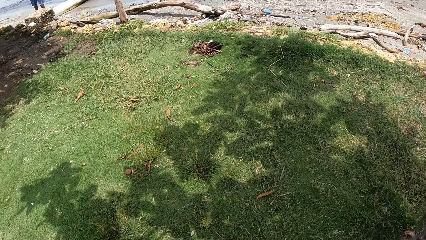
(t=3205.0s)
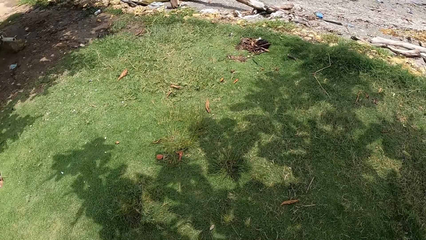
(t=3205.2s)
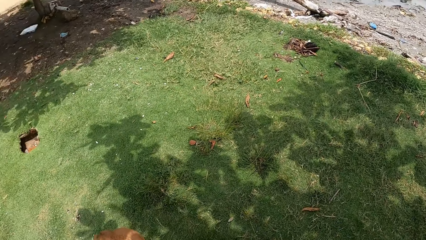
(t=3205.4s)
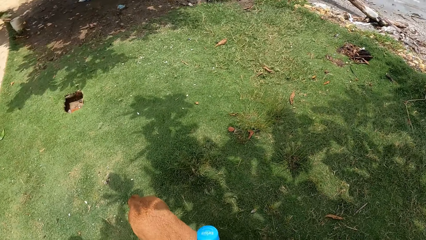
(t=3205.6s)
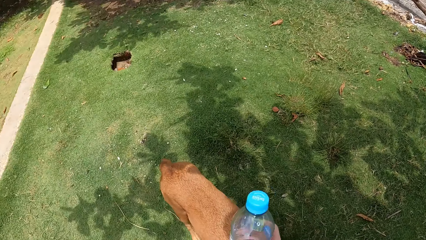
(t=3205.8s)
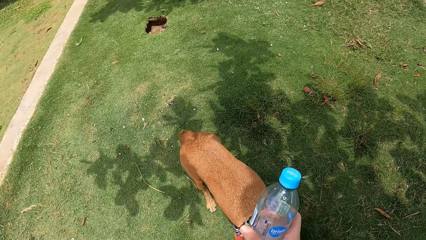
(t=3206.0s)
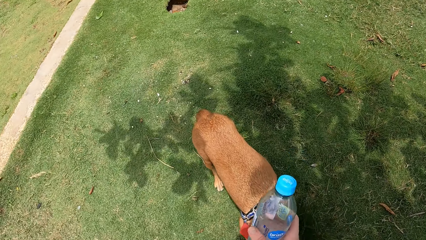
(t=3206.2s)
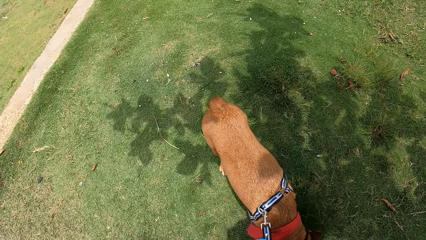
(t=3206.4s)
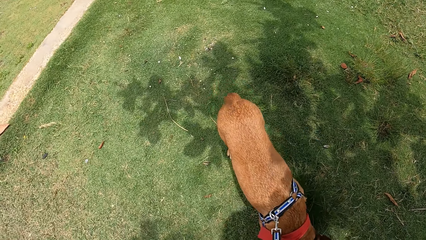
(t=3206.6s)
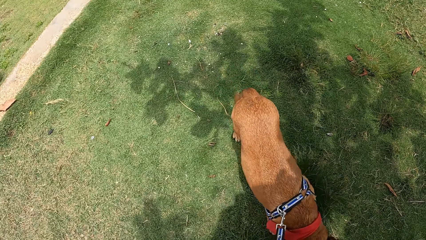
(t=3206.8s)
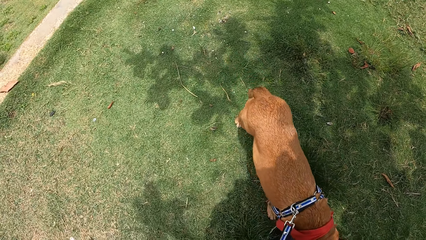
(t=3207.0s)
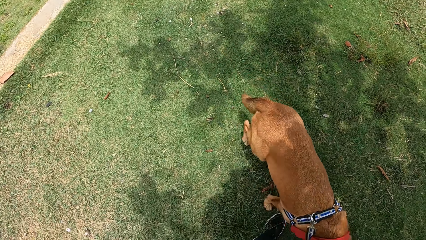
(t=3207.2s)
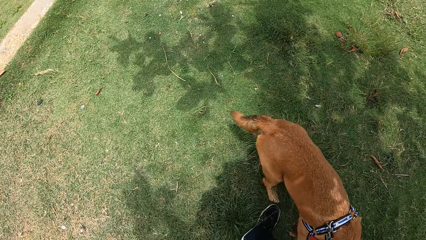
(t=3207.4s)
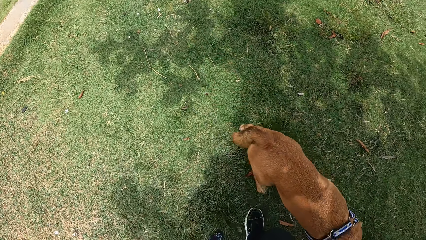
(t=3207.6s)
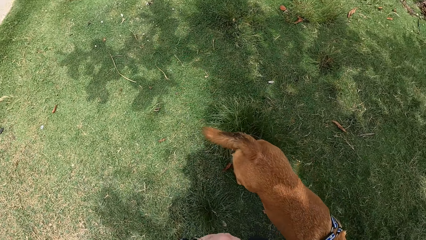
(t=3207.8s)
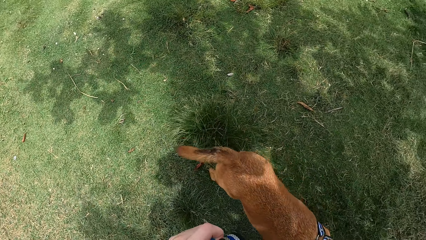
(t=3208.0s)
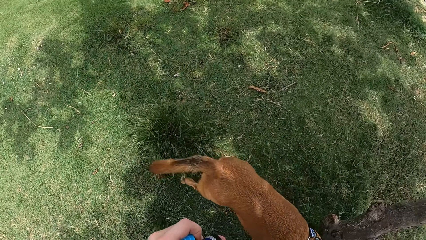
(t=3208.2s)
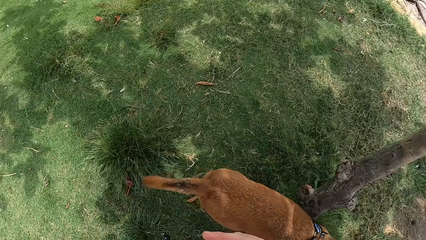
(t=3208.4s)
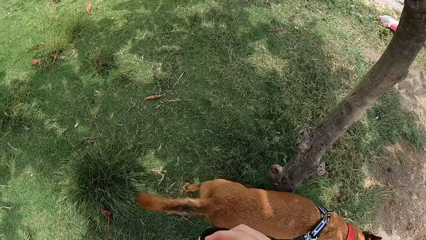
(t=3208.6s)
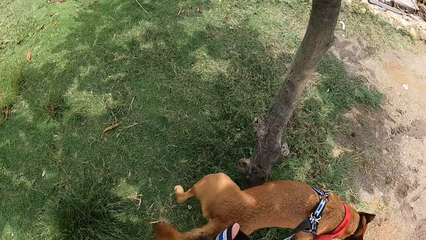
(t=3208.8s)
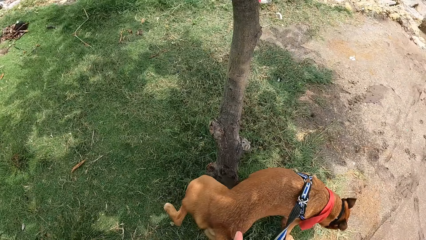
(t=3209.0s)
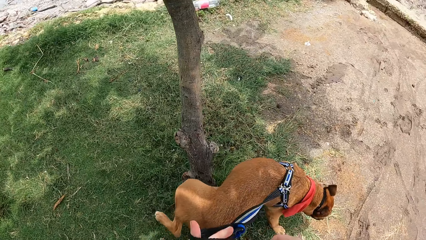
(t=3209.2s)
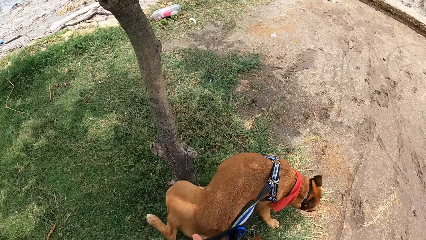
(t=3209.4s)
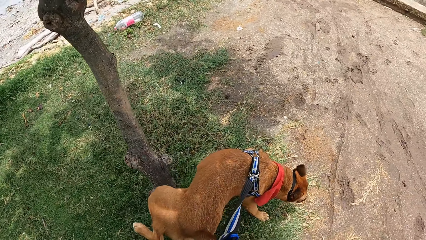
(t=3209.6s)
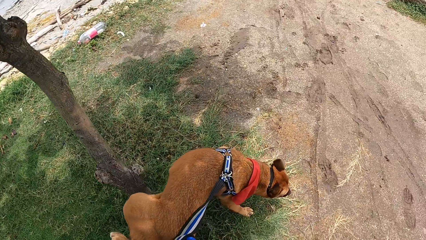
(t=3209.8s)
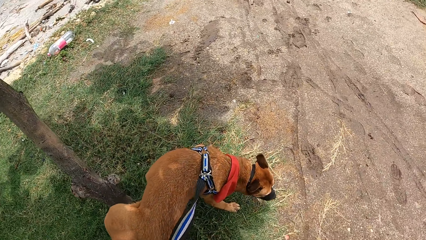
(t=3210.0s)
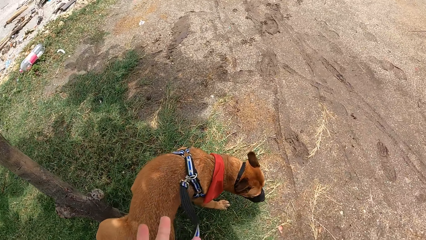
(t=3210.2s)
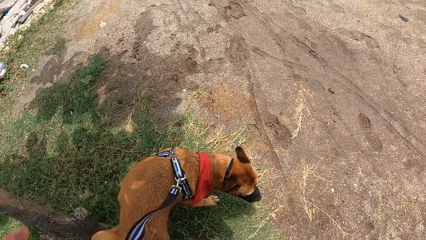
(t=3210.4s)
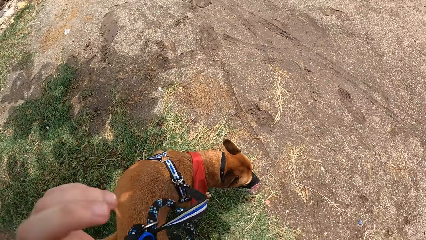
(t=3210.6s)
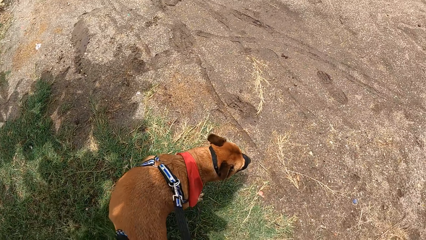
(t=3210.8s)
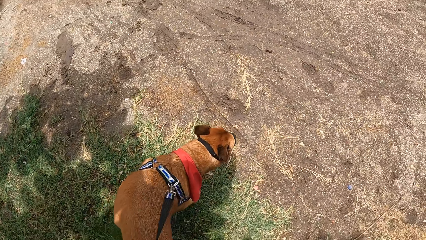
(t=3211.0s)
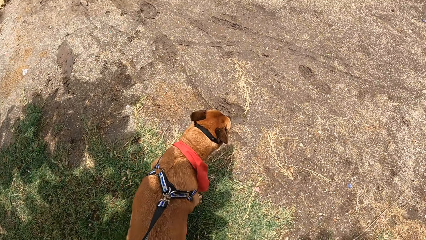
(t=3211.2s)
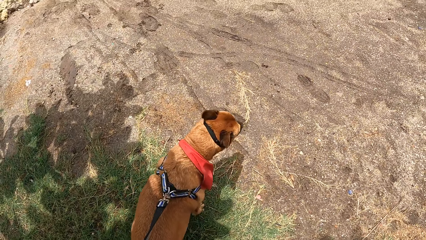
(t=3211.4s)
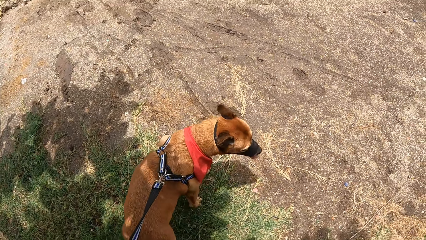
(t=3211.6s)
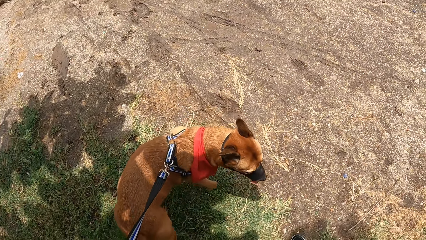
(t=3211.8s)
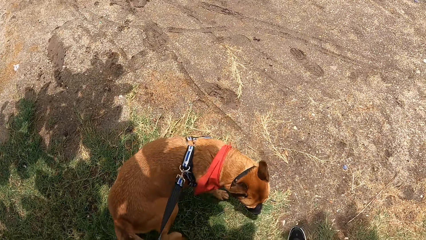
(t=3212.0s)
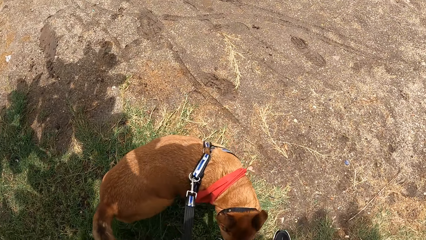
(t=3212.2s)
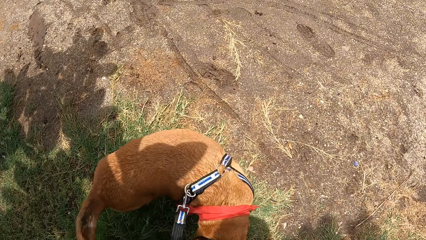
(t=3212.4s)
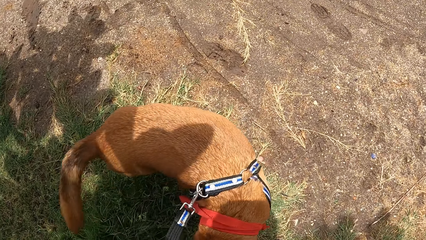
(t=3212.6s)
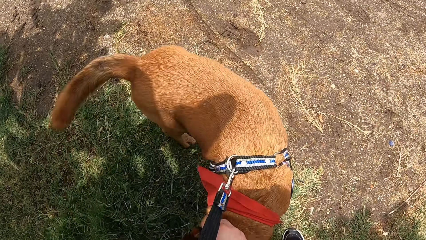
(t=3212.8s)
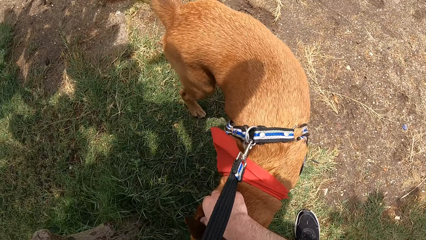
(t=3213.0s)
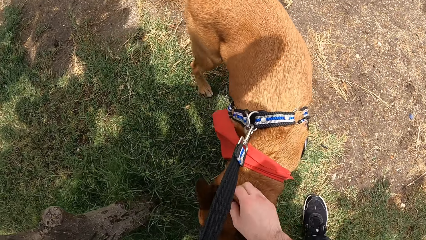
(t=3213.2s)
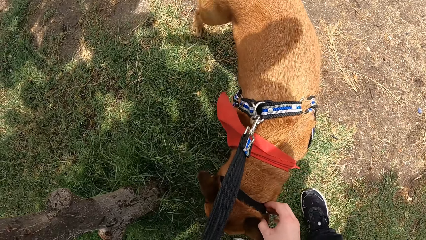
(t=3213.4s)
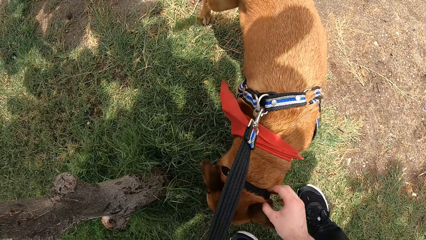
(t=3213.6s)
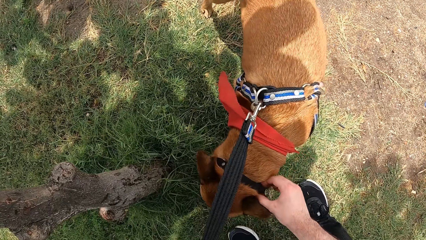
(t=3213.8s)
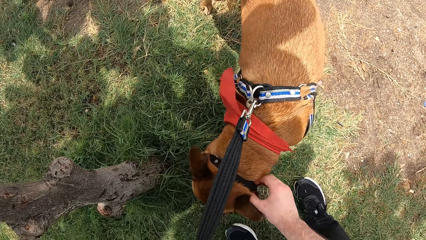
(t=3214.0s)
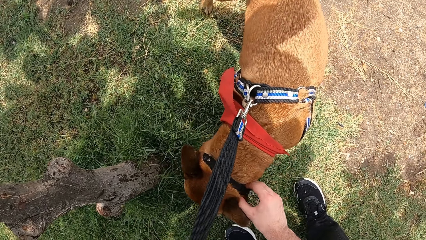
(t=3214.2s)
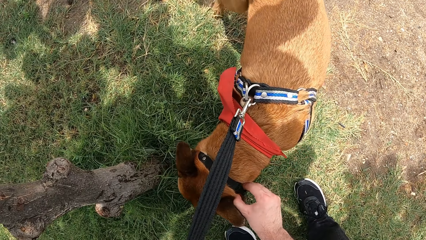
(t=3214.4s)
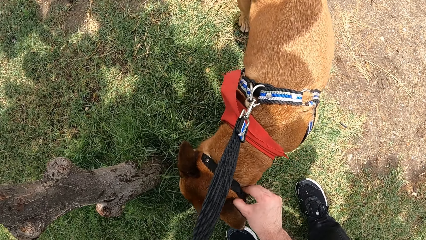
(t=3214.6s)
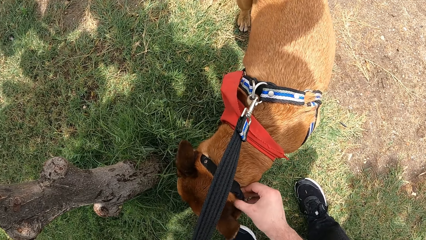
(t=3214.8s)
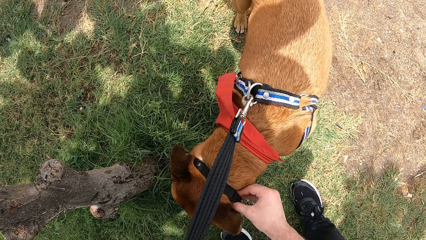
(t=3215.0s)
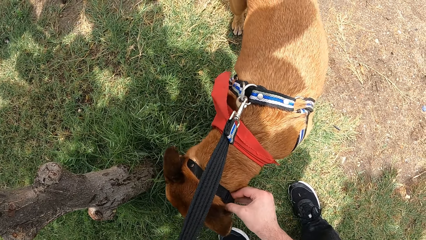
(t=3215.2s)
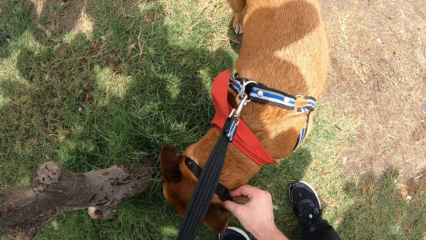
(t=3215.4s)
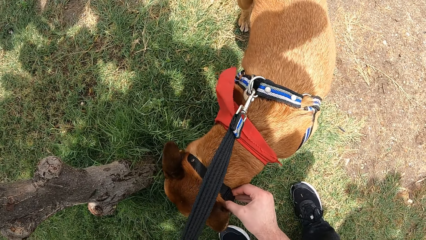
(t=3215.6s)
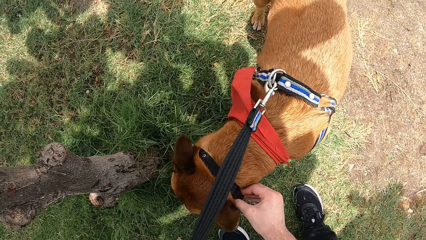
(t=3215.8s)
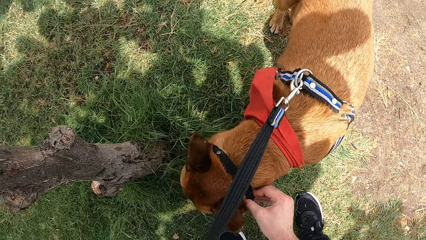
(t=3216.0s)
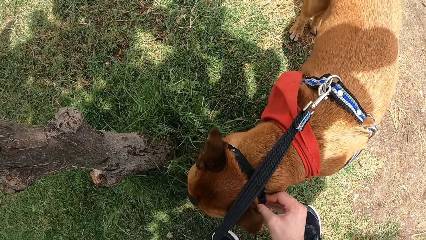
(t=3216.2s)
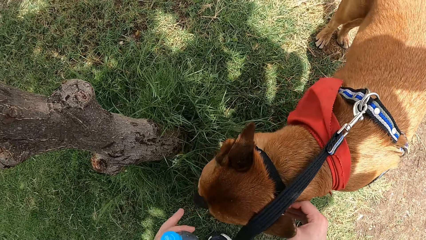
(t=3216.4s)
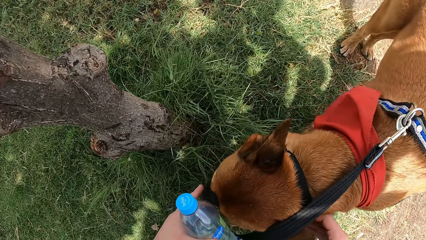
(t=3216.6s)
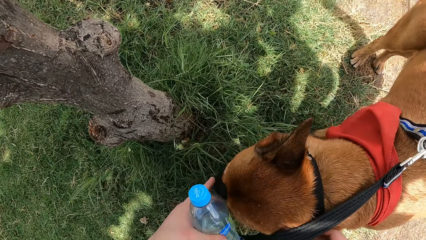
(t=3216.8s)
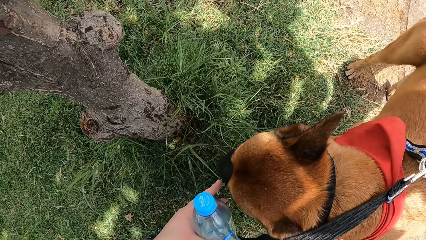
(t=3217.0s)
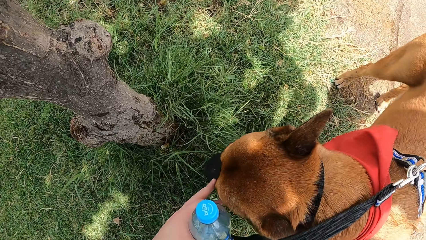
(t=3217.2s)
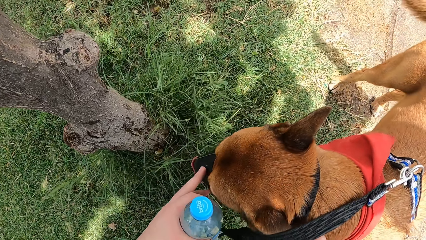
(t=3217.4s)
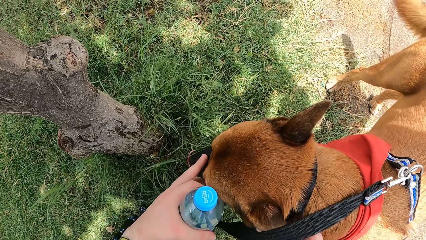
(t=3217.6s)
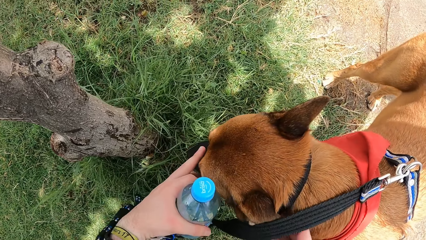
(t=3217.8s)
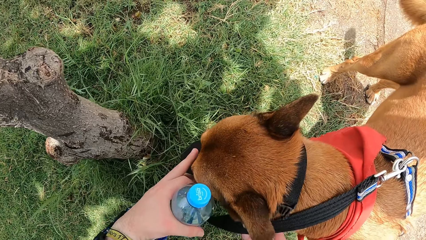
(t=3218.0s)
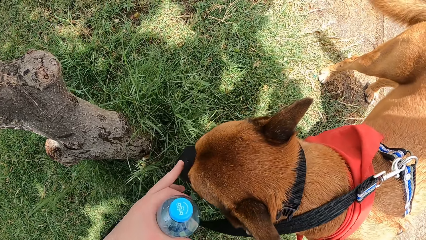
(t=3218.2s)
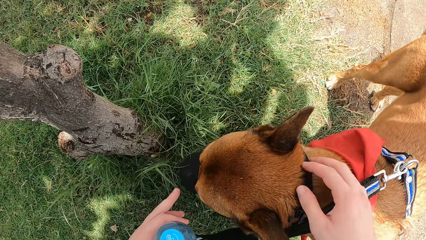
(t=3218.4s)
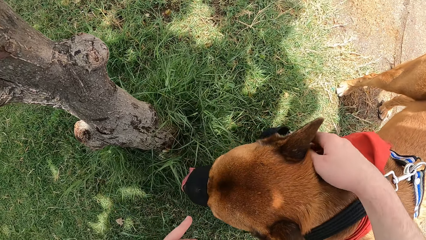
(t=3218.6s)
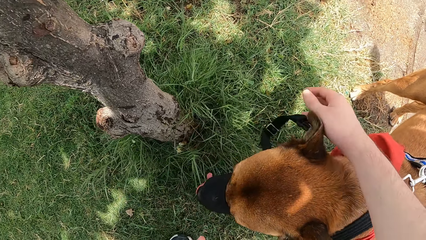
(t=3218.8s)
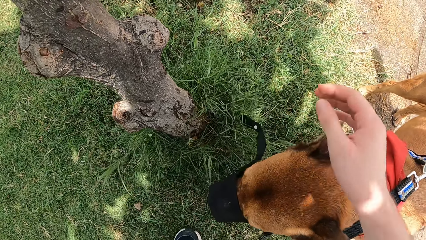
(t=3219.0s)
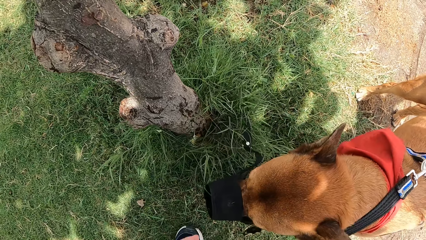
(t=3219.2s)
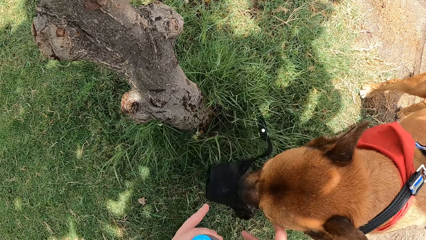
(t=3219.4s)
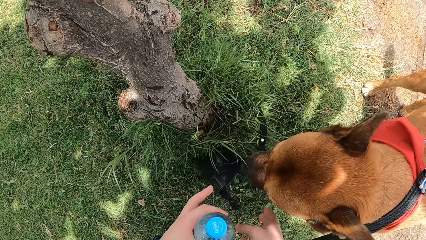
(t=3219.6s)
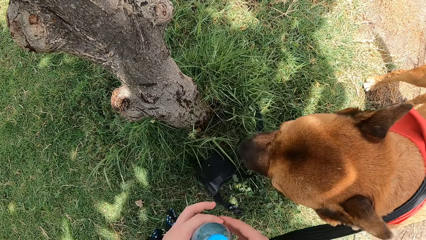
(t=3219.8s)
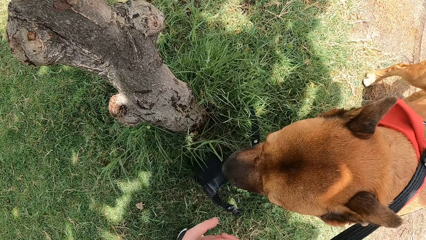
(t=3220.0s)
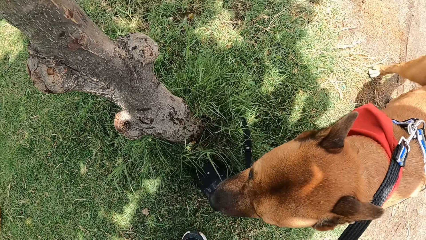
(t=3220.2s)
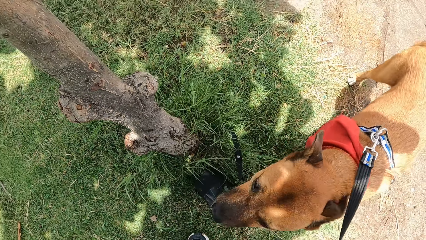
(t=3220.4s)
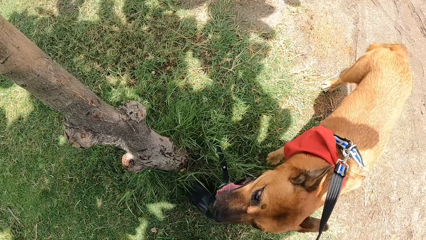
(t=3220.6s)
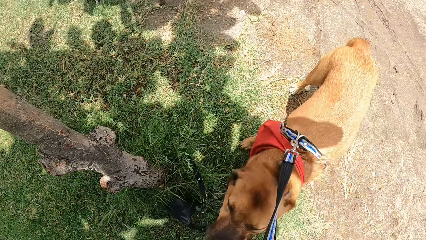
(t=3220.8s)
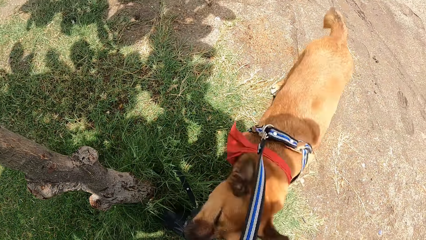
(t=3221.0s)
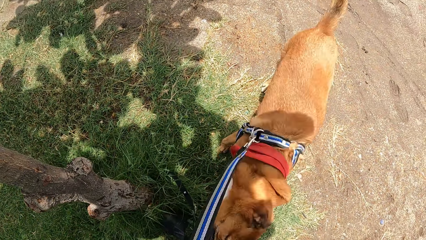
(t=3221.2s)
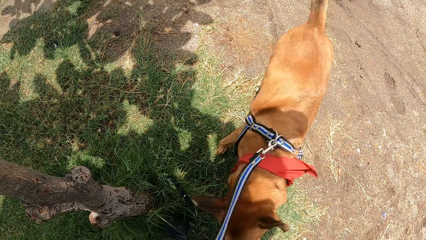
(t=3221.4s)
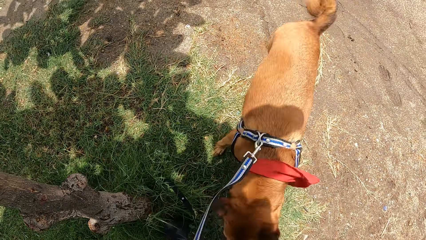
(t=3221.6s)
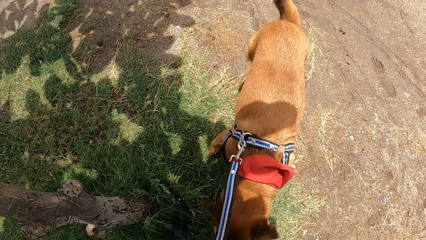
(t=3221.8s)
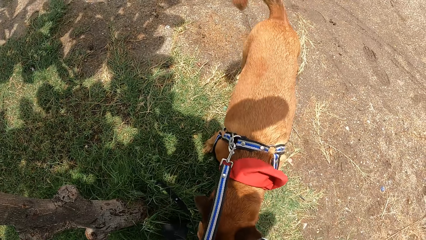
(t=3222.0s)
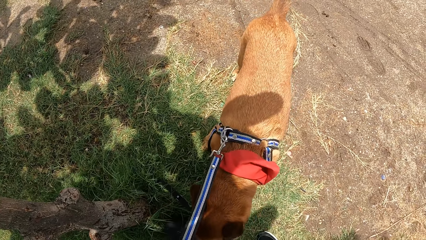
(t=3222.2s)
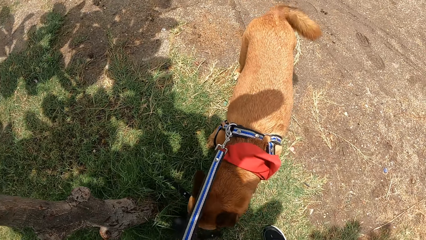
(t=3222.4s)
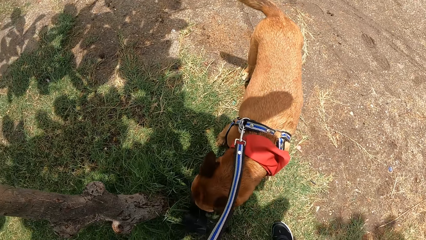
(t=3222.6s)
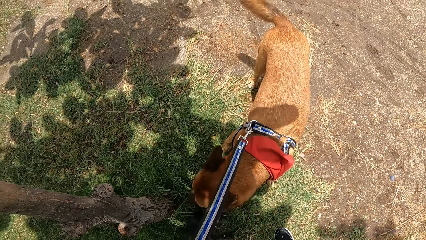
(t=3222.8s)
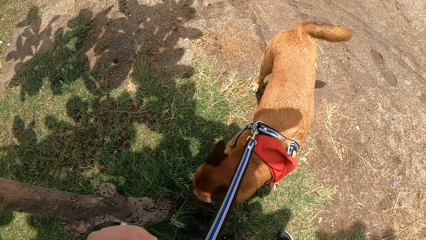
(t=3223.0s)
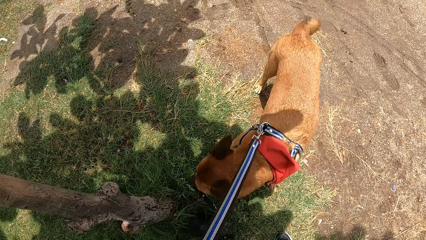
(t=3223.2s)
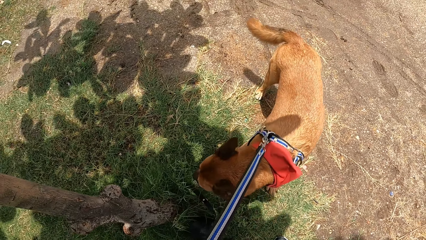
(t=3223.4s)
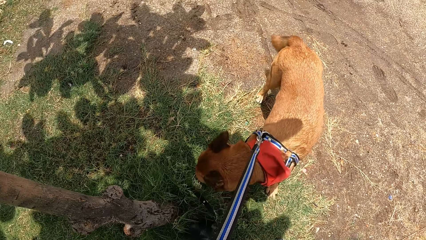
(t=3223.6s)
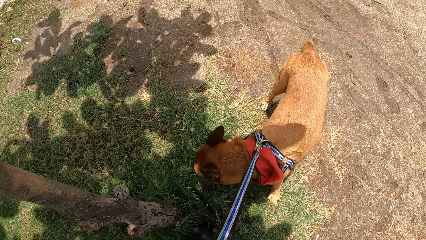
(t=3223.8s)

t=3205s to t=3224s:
The camera wearer stops around the beach. They hold the dog's belt. They unhook the dog's mask from the dog. They look at the dog.
